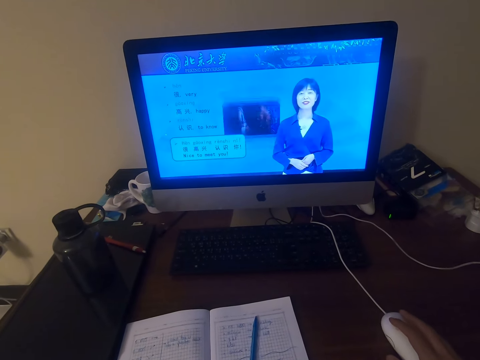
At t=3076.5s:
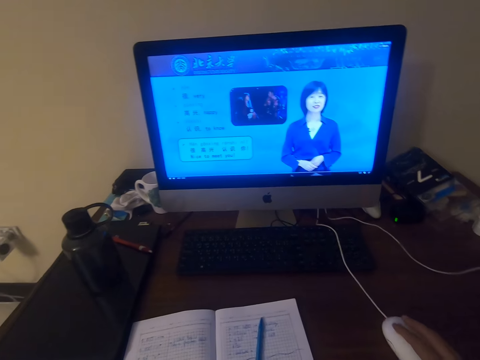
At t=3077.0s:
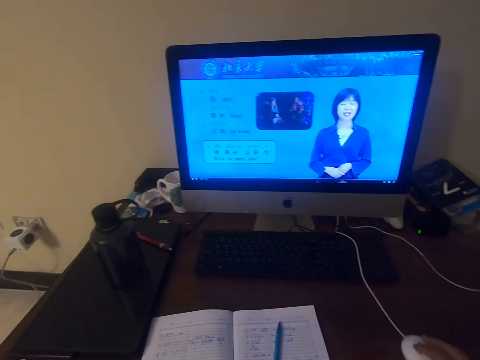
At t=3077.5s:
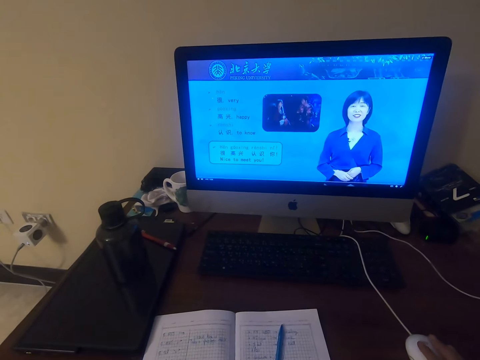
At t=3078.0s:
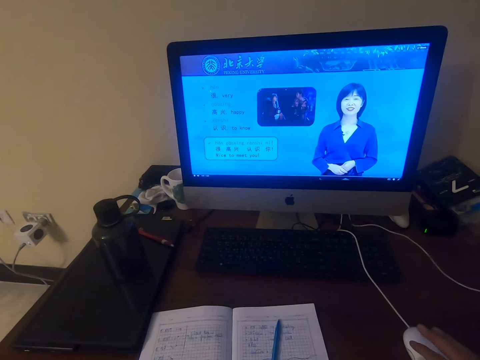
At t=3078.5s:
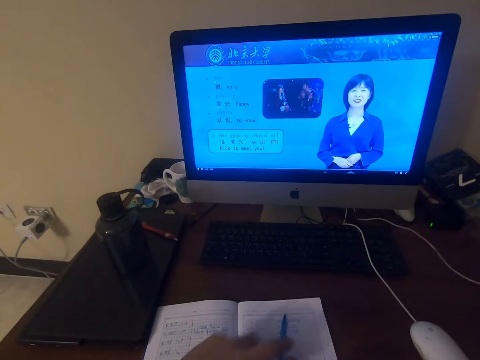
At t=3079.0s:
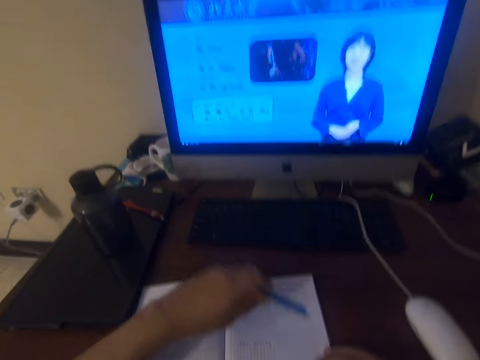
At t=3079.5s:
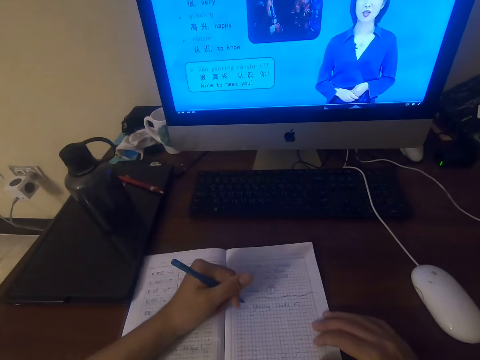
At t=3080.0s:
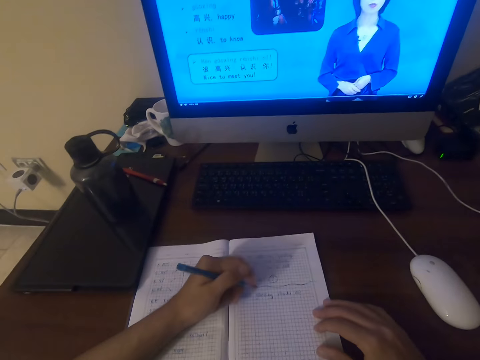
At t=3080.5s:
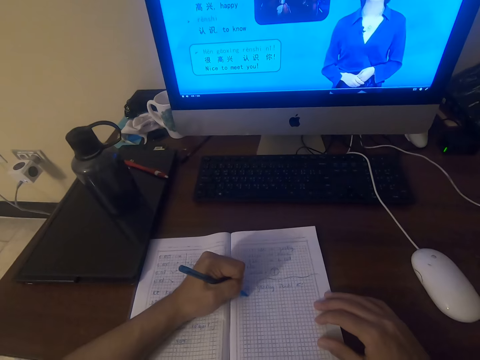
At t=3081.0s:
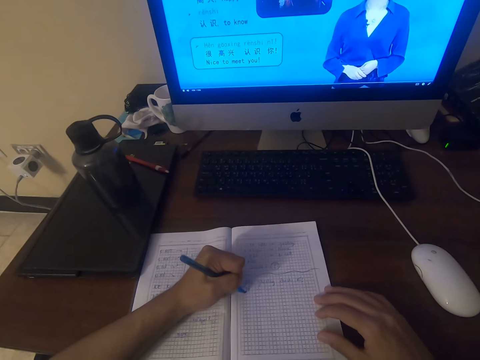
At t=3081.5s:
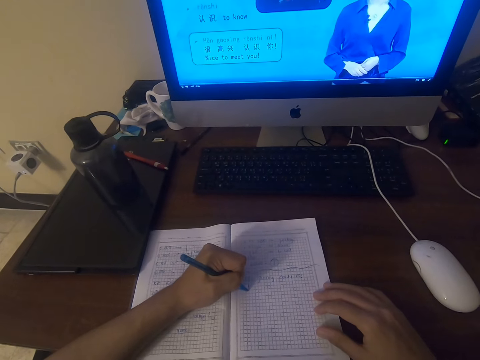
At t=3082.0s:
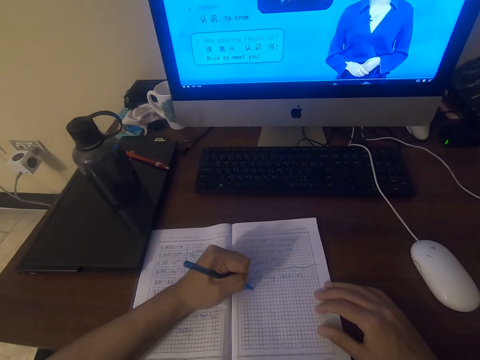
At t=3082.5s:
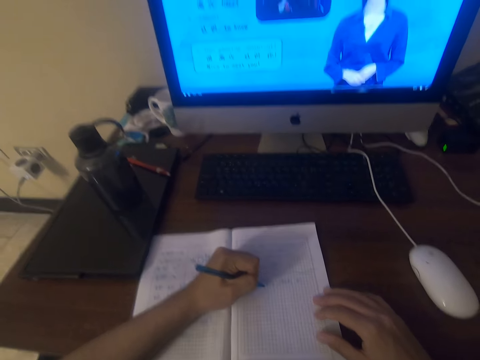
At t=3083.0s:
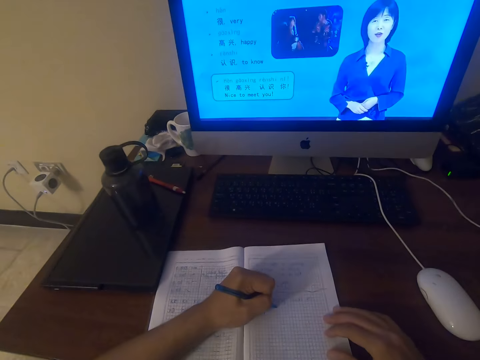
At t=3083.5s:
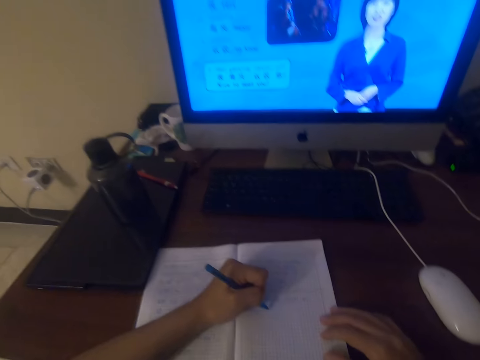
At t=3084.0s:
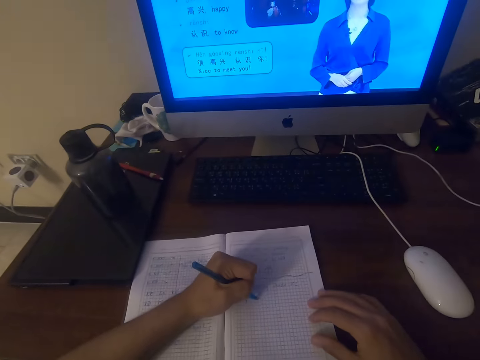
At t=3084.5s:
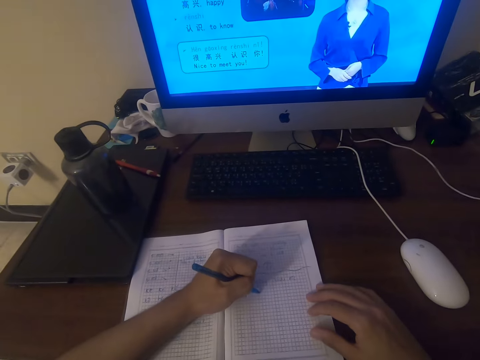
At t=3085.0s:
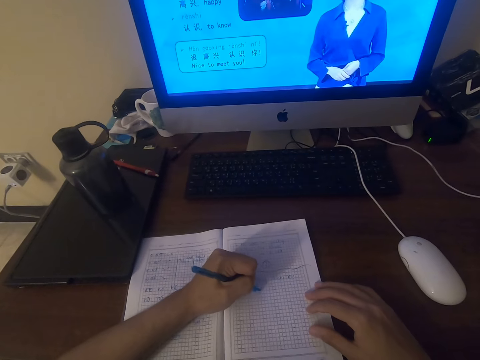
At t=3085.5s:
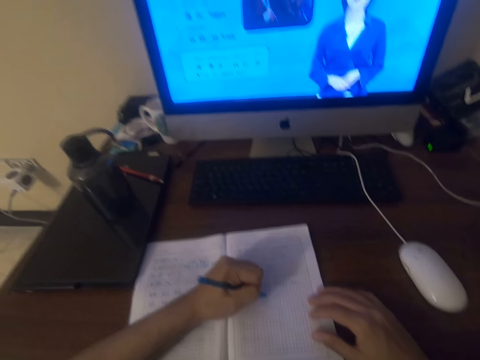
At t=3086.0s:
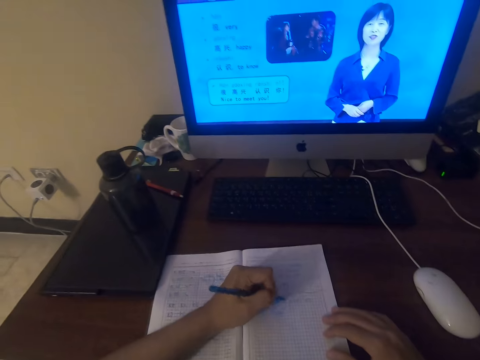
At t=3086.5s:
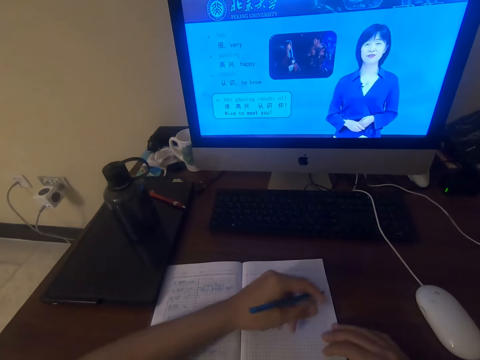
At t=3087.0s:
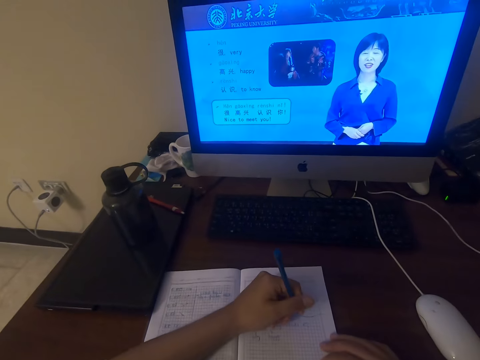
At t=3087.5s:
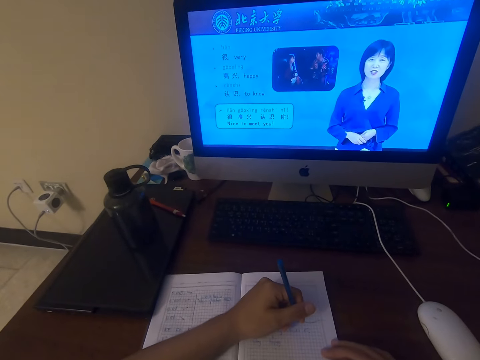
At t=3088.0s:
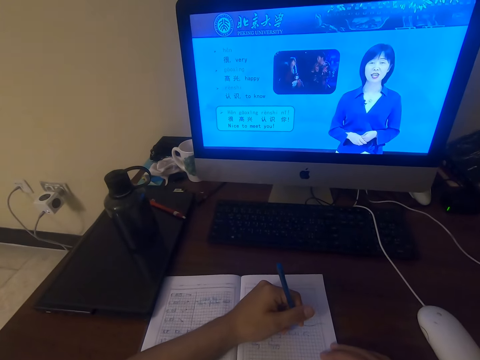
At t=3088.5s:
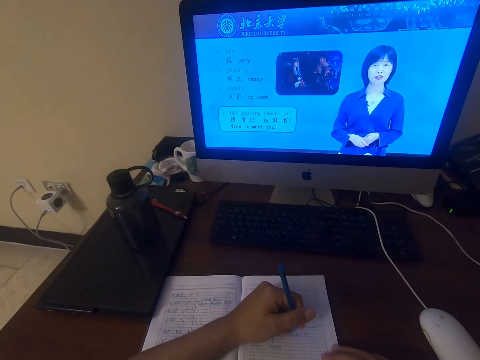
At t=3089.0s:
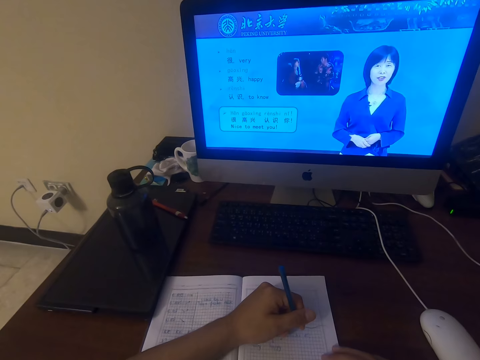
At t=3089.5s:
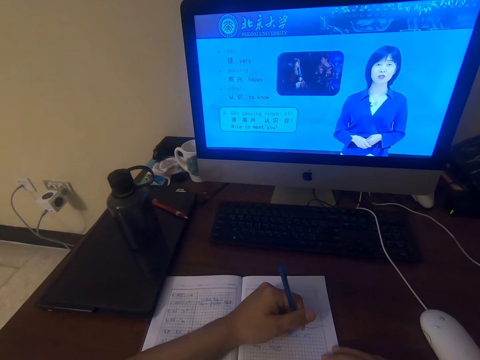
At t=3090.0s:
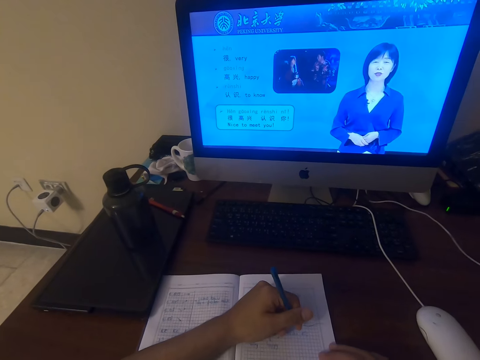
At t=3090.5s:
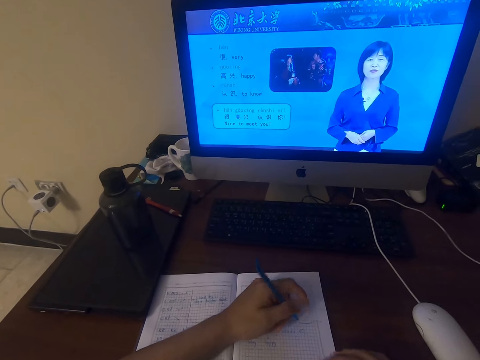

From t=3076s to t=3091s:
The camera wearer operates the machine with a mouse. He picks up the pen on the book. He writes on the book with the pen. He holds the pen with his left hand.

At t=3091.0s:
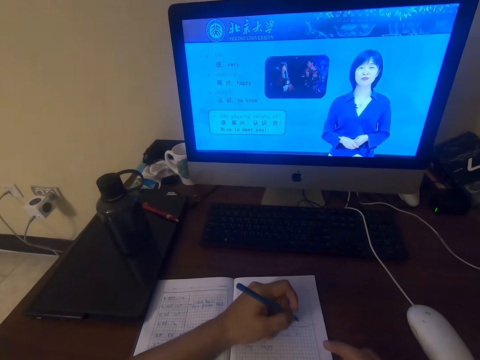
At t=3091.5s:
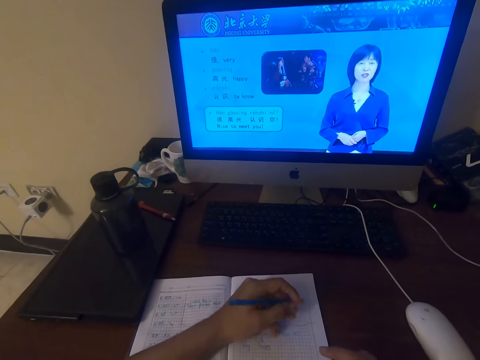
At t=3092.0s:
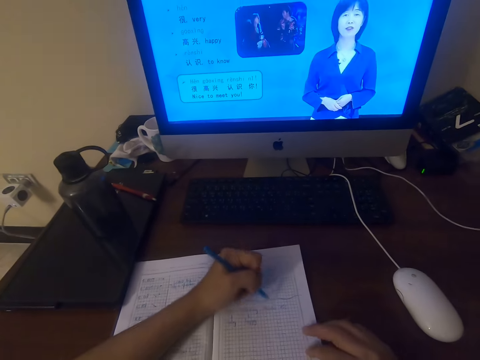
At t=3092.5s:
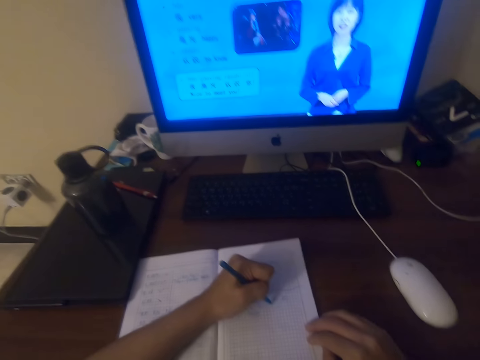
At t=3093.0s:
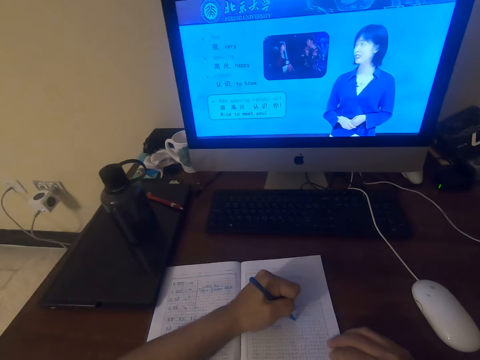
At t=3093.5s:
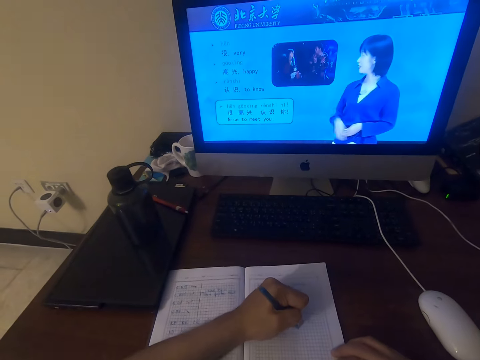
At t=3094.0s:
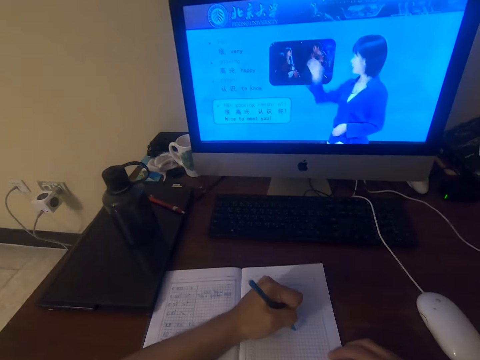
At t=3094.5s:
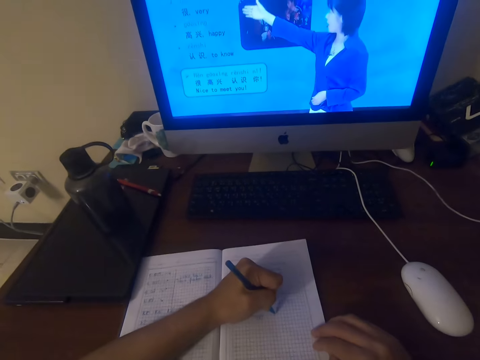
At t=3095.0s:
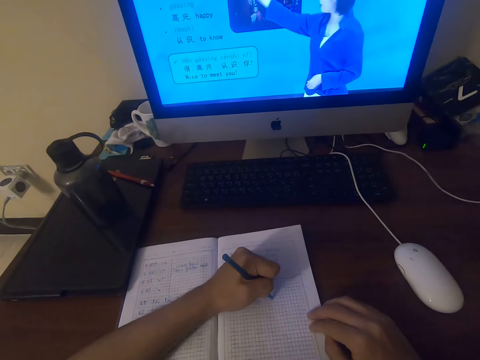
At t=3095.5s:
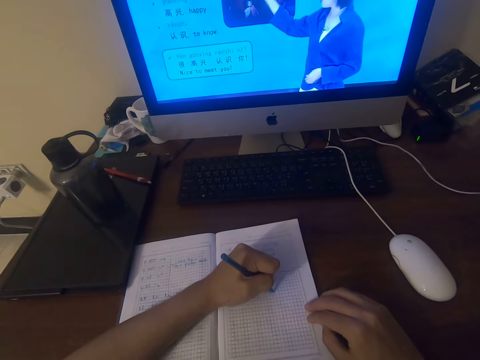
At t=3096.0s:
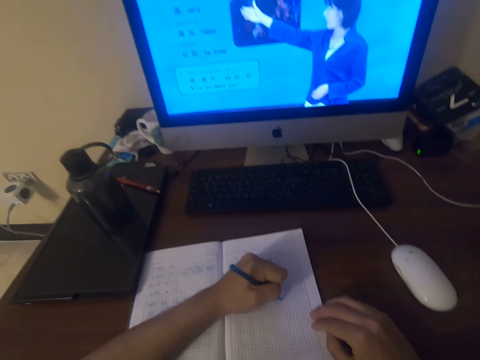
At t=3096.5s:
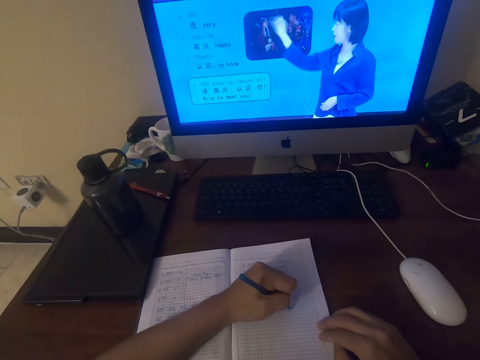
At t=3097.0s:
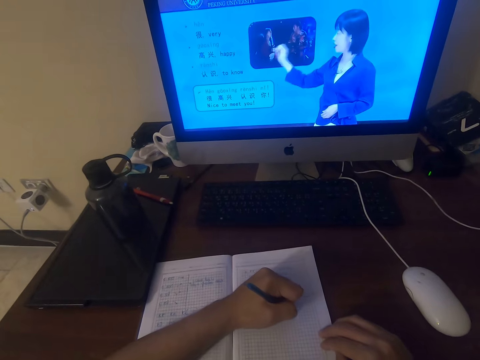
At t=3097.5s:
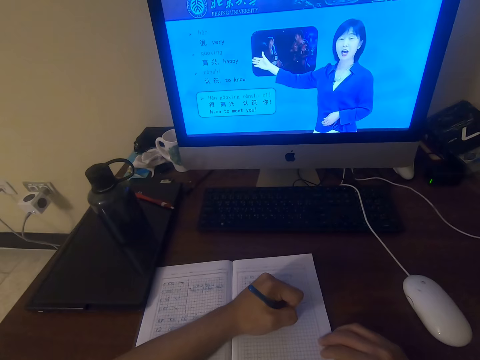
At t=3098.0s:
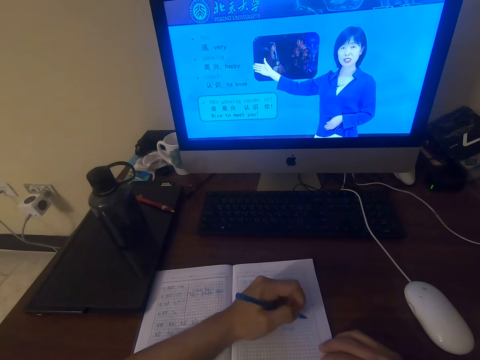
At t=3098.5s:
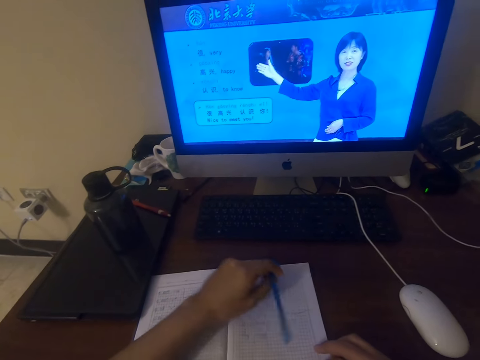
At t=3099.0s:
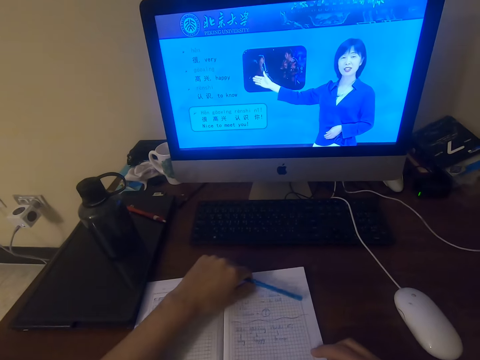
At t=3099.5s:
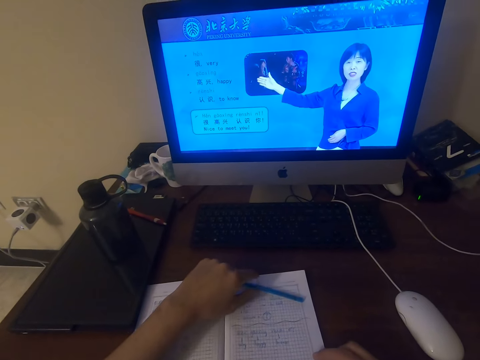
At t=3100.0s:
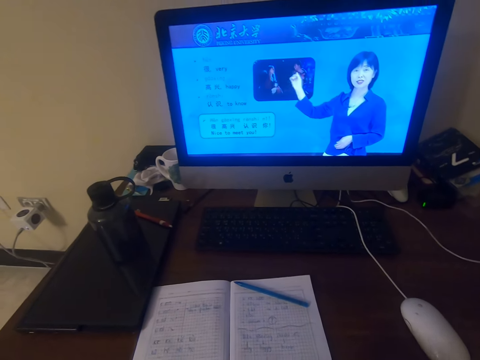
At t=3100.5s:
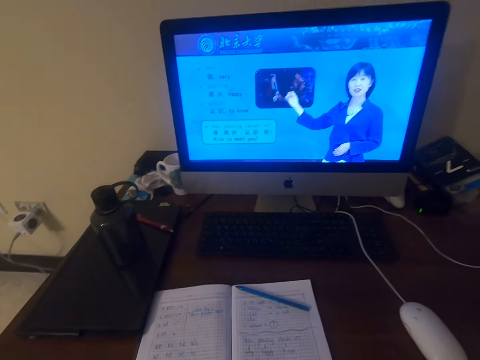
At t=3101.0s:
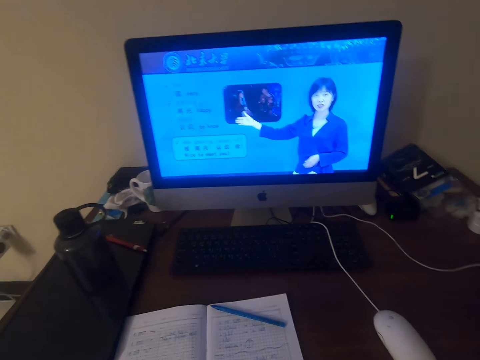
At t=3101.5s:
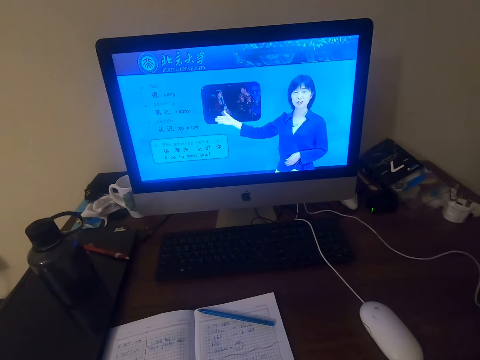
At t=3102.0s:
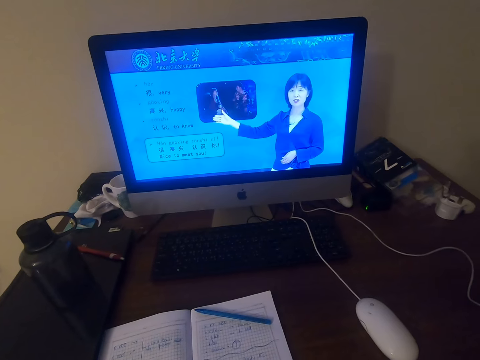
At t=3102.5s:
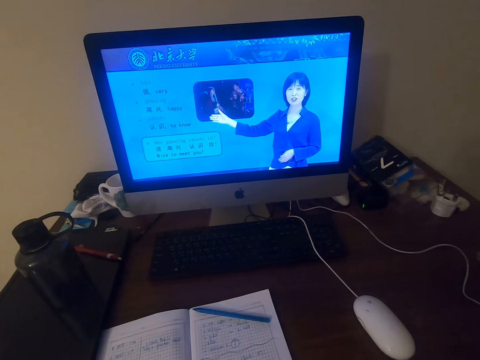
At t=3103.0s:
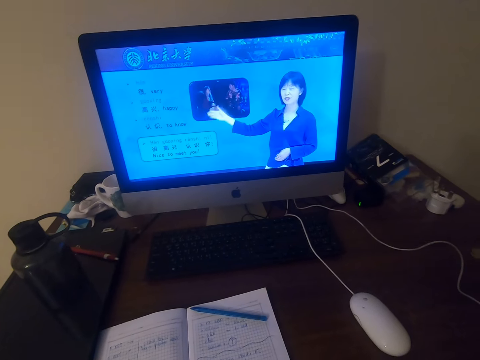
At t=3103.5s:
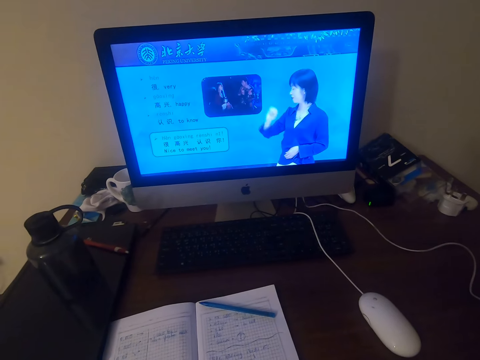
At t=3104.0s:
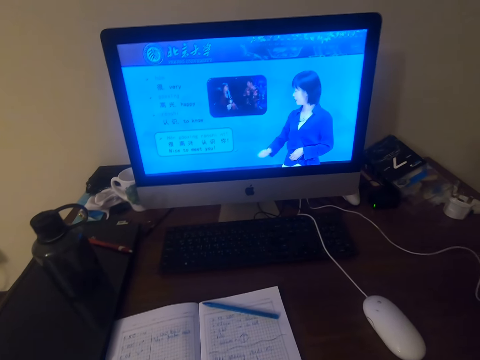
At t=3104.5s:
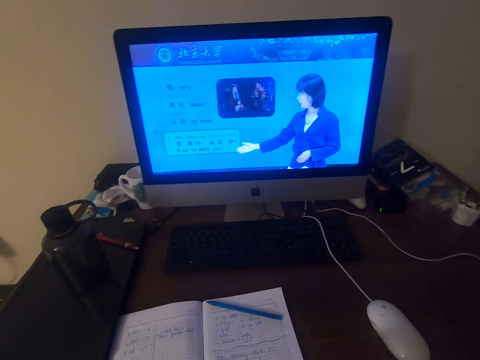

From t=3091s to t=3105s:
The camera wearer writes on the book with a pen. They put the pen on the book. They watch the video in the desktop screen on the table.
